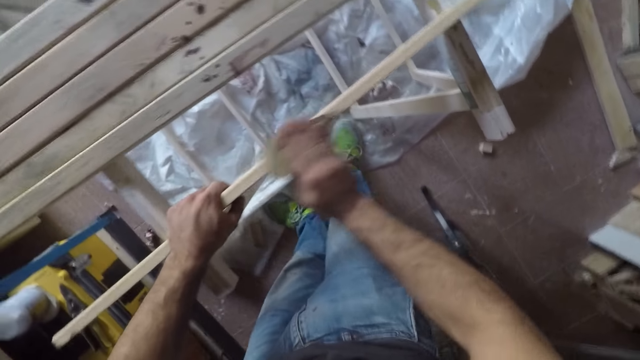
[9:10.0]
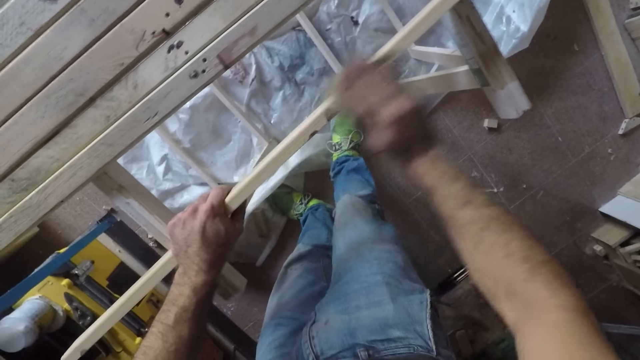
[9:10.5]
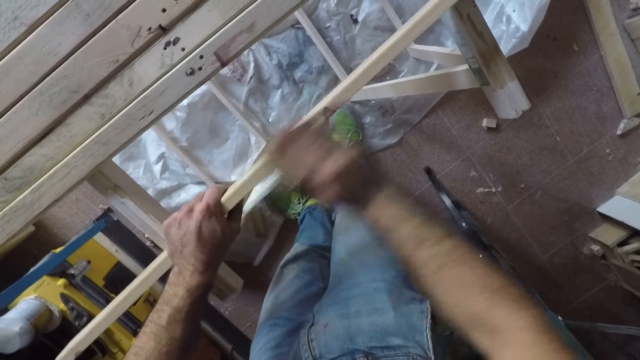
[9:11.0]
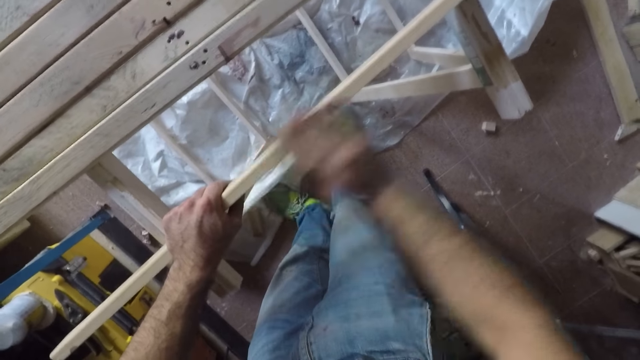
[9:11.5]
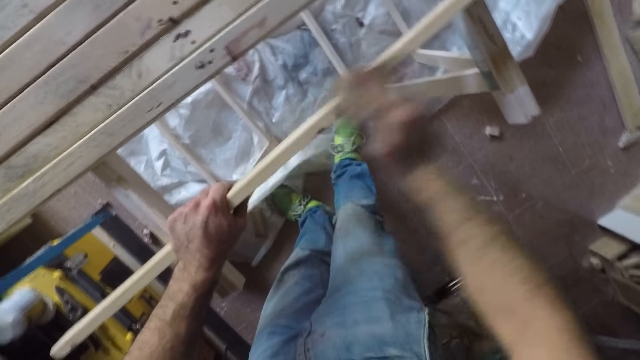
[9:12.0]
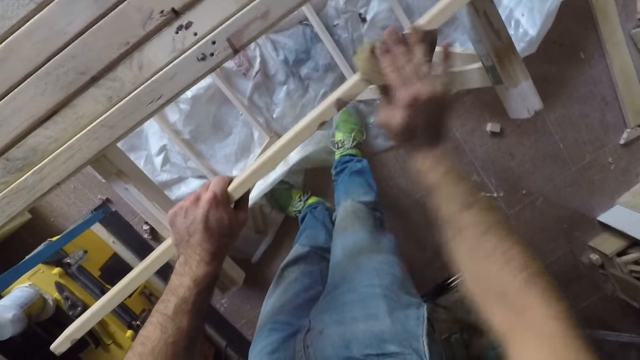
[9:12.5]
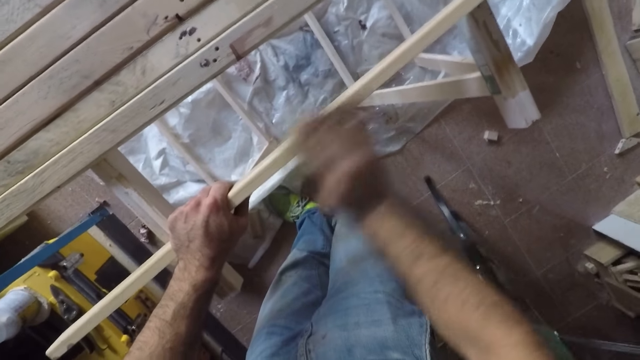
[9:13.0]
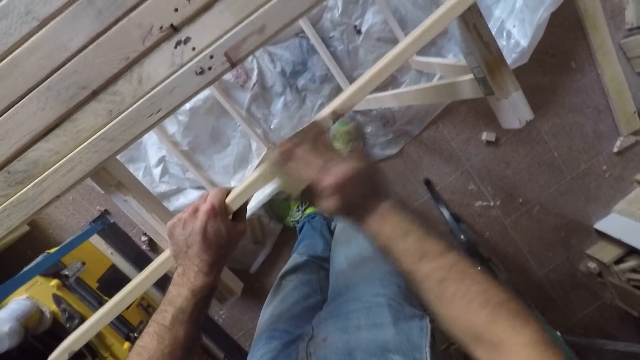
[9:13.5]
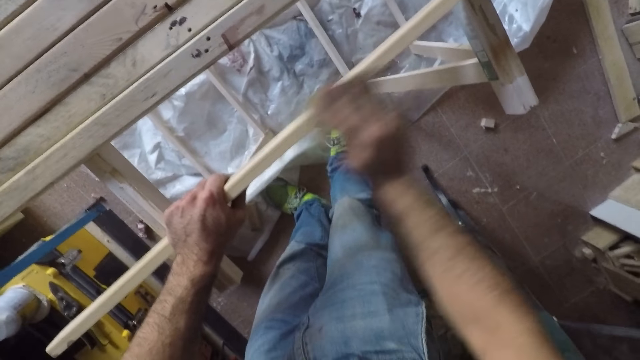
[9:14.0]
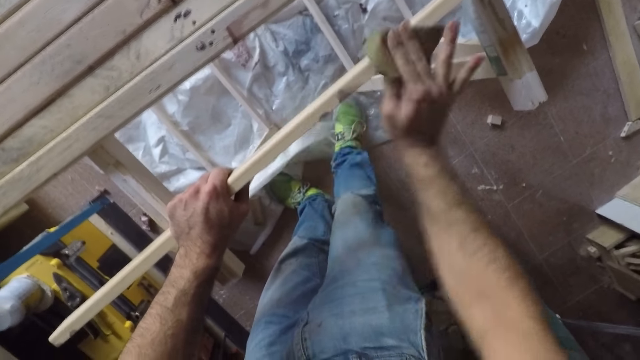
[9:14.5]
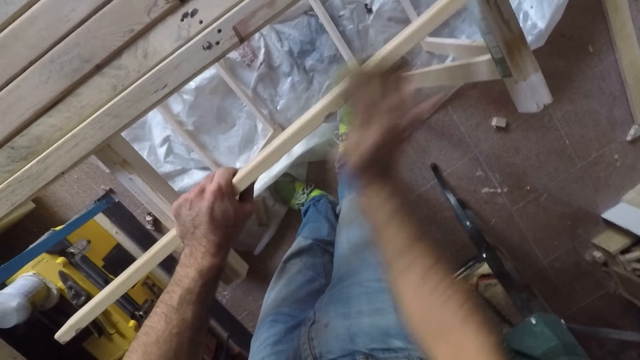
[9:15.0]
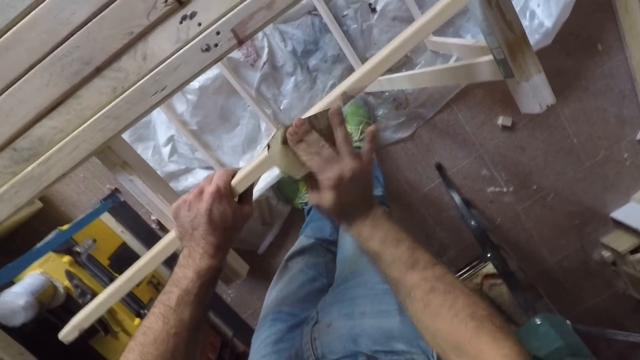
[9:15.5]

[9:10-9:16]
The camera wearer holds the long wooden stick with his left hand. He files the long wooden stick with the sandpaper.

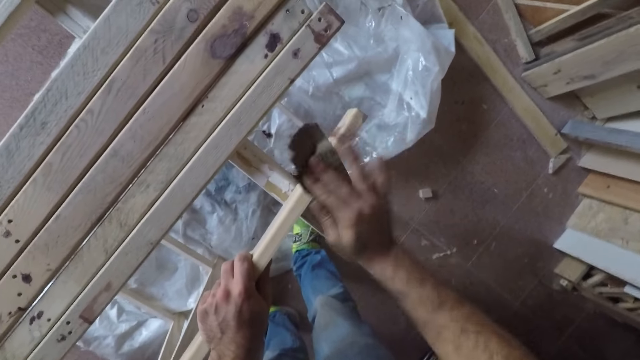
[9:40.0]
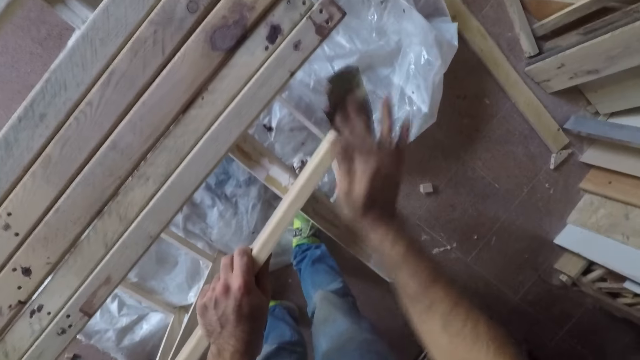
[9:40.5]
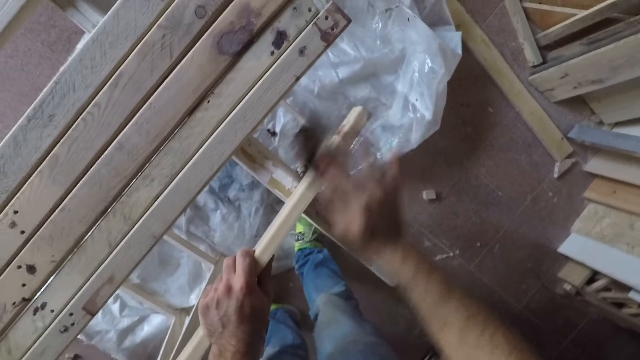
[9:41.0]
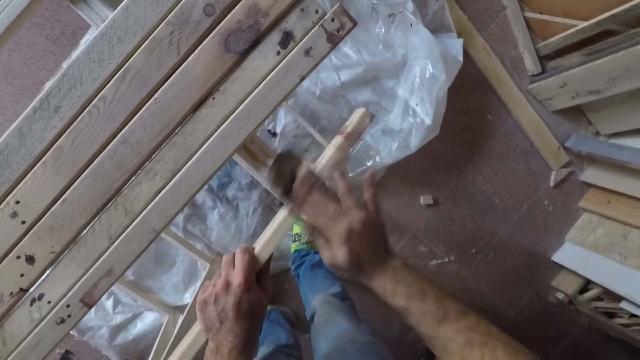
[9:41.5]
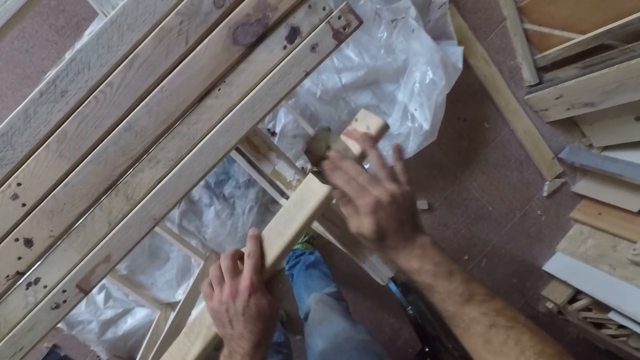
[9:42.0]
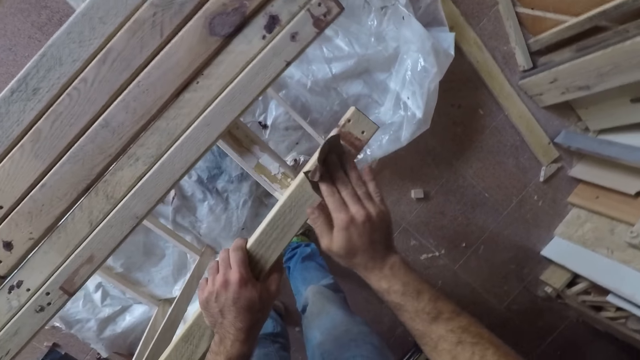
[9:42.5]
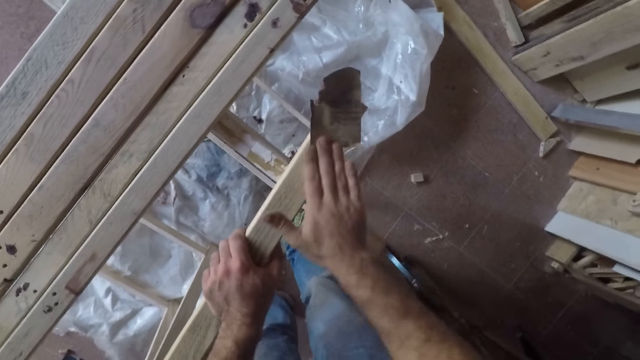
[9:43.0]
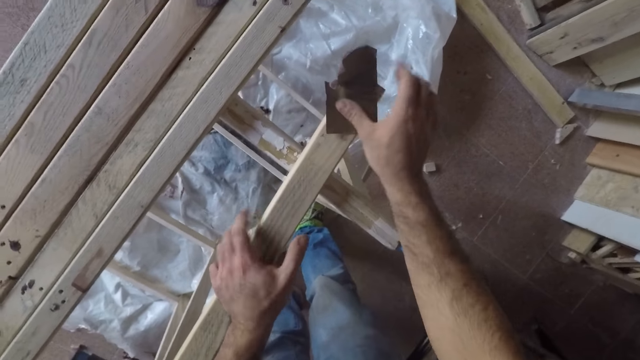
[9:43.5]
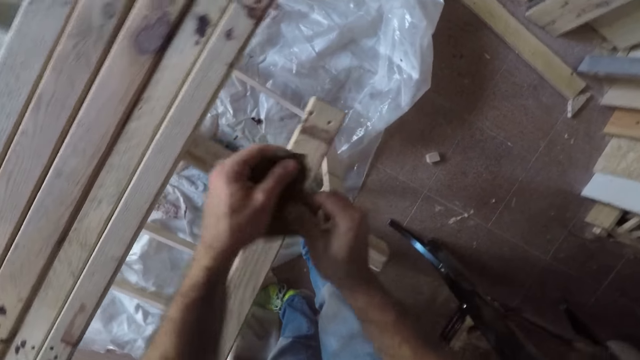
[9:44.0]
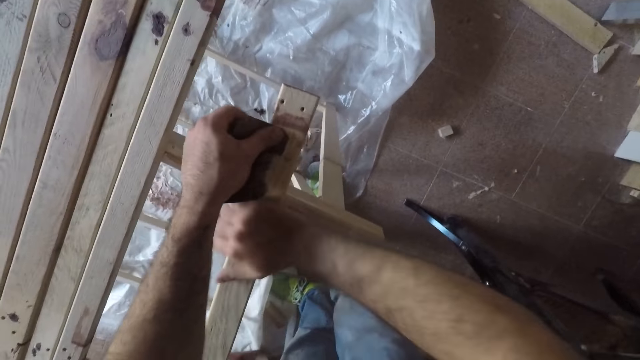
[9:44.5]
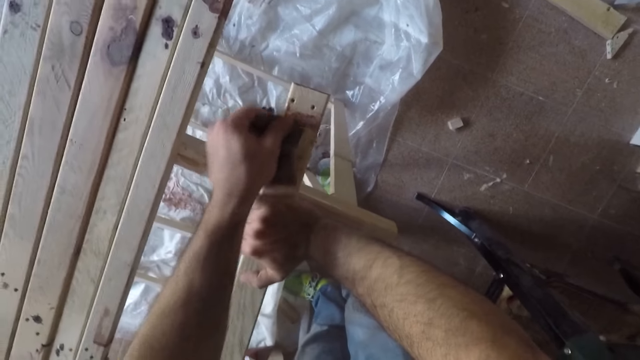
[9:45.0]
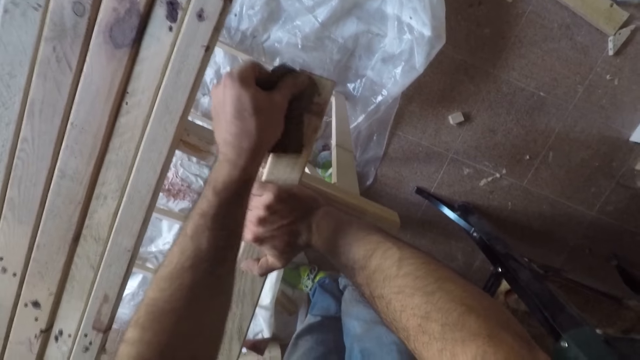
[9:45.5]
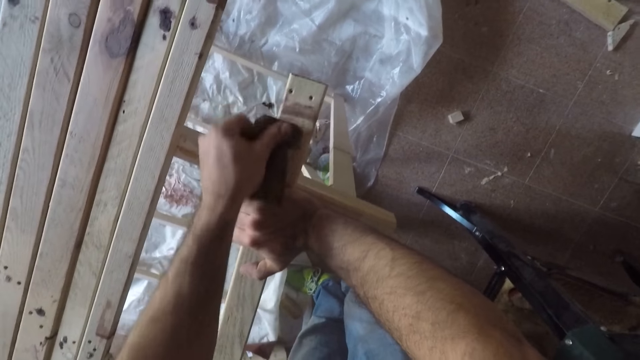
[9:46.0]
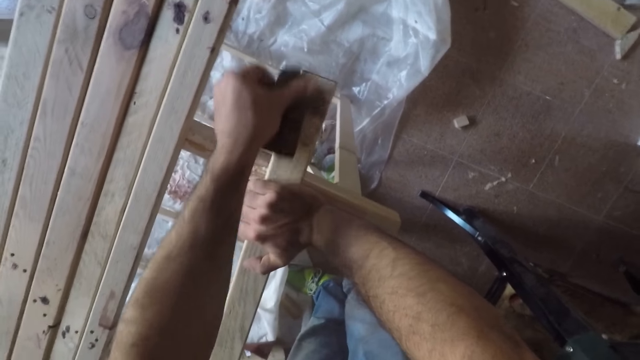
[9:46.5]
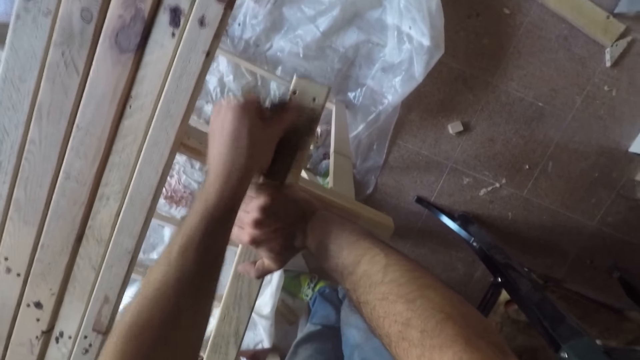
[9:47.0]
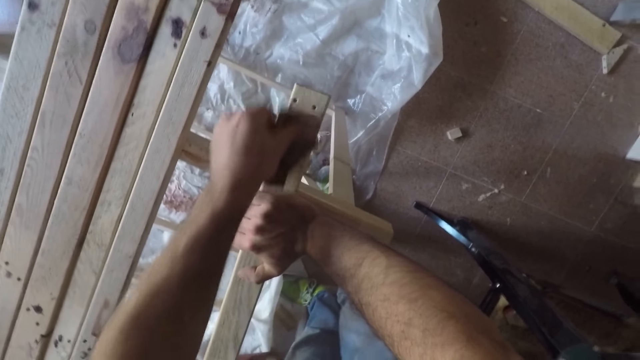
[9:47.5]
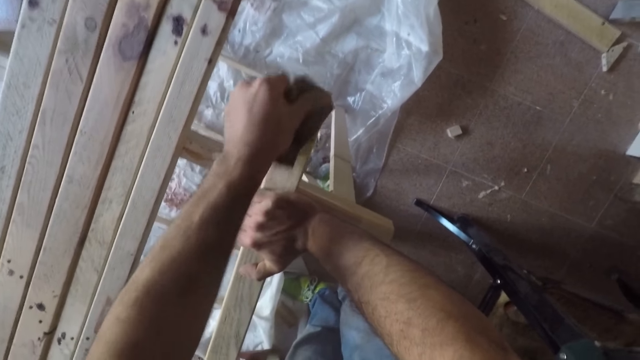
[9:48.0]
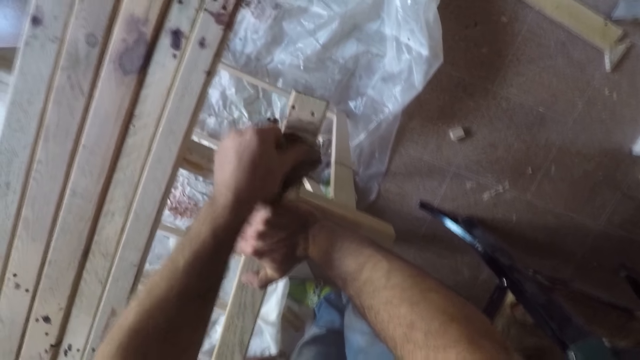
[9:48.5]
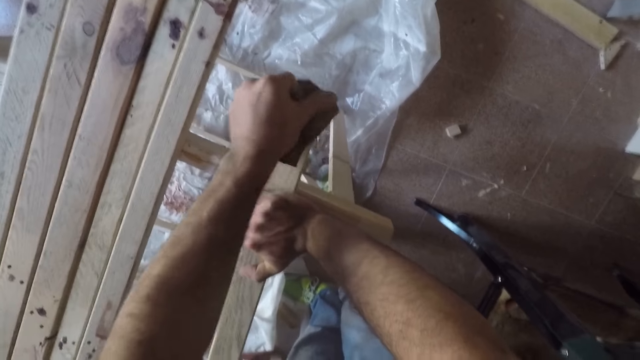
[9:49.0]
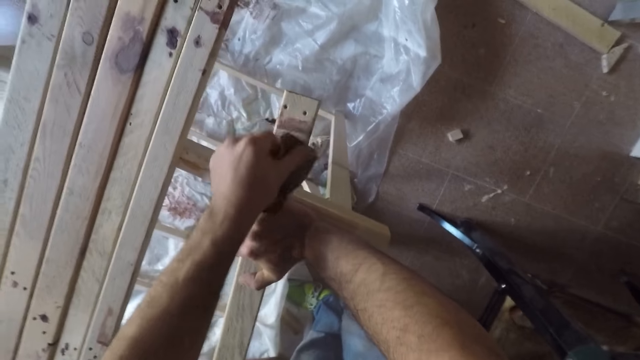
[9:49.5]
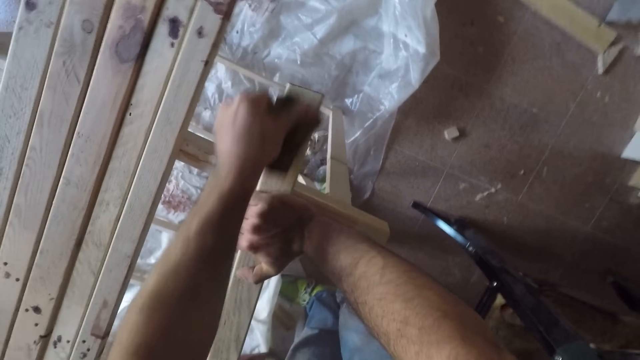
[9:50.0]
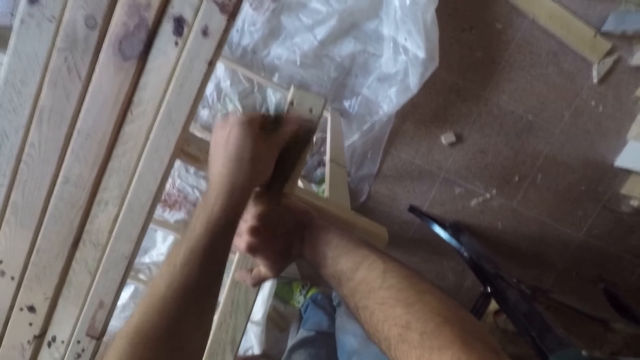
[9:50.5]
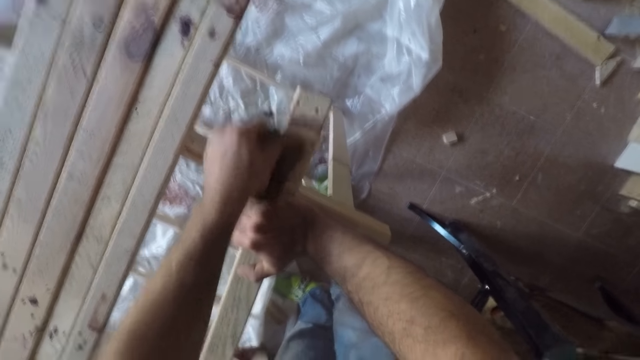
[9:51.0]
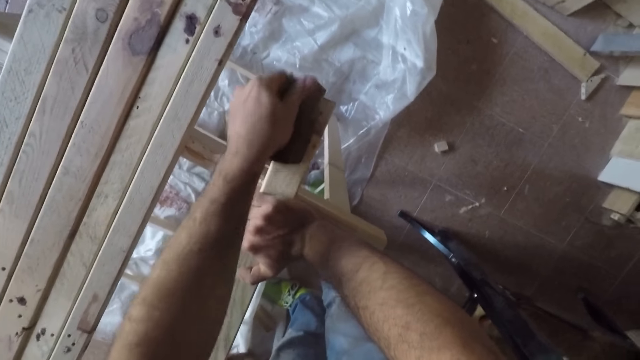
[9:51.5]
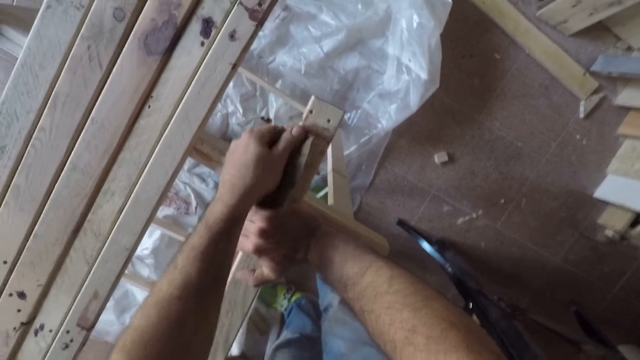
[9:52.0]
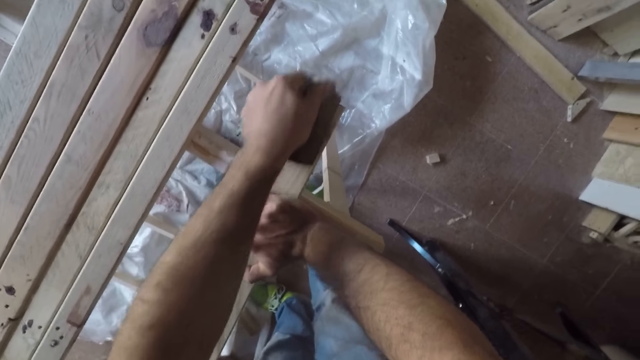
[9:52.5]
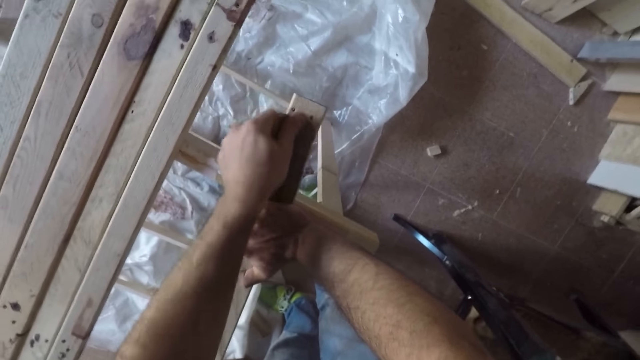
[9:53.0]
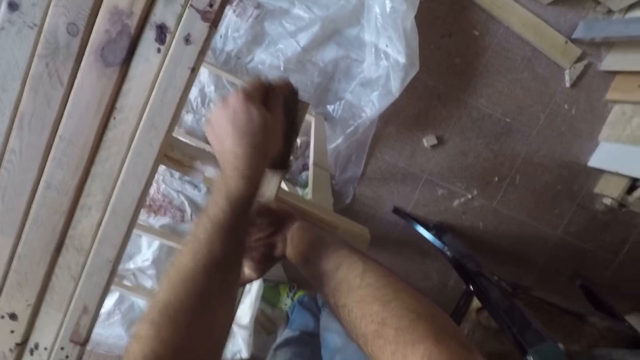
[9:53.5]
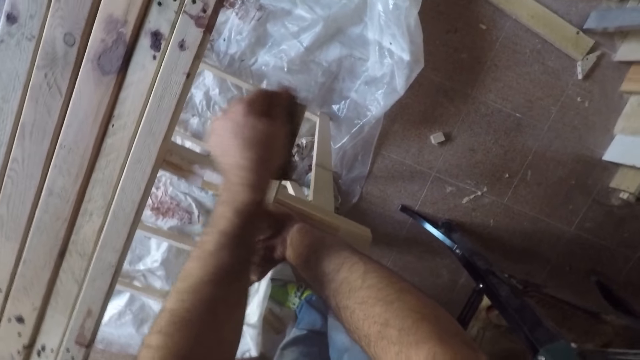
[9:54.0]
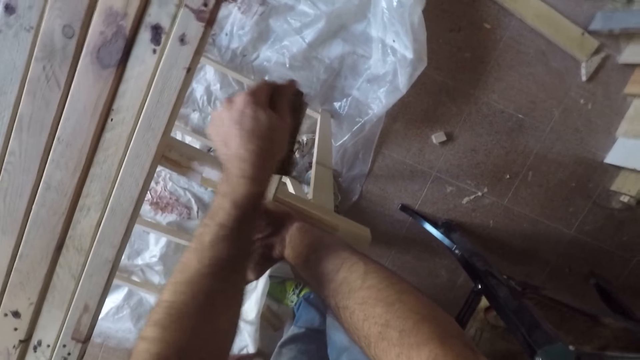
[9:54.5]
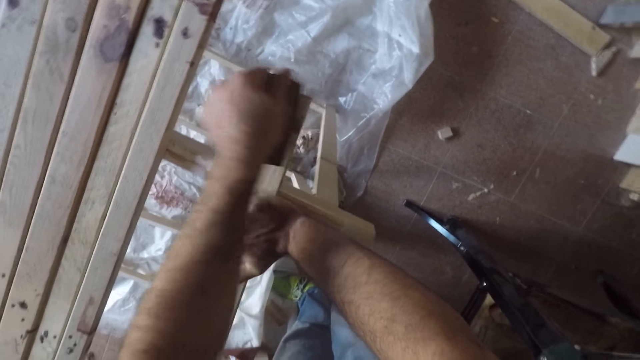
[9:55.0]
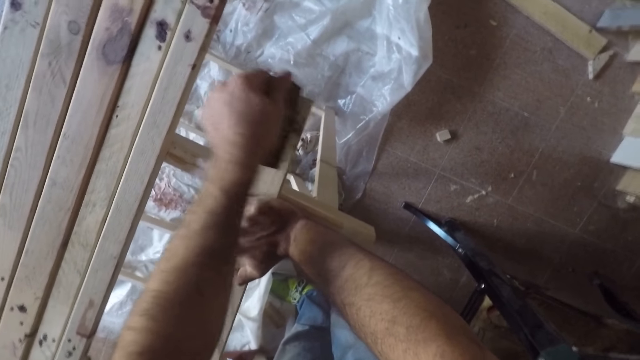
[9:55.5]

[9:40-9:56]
The camera wearer turns the long wooden stick to the front. He moves the fabric to his left hand. He holds the long wooden stick with his right hand. He files the long wooden stick with the fabric.
